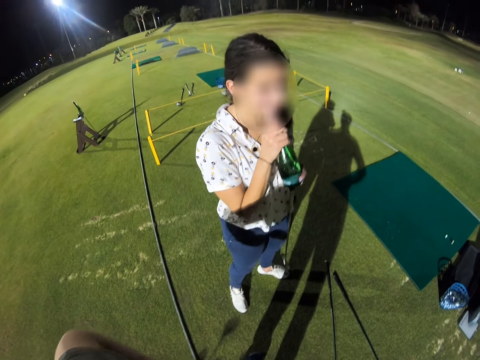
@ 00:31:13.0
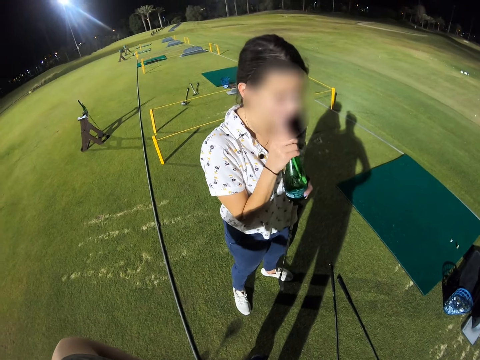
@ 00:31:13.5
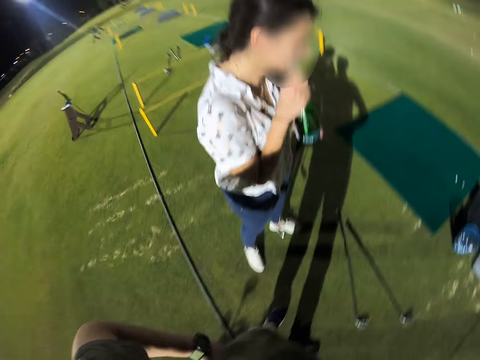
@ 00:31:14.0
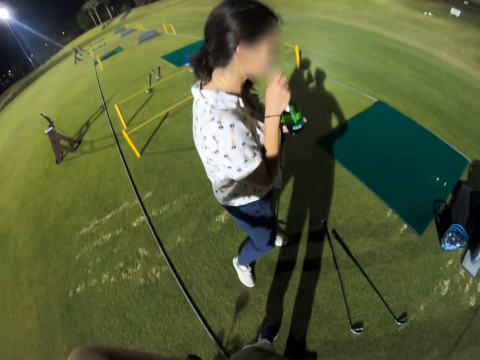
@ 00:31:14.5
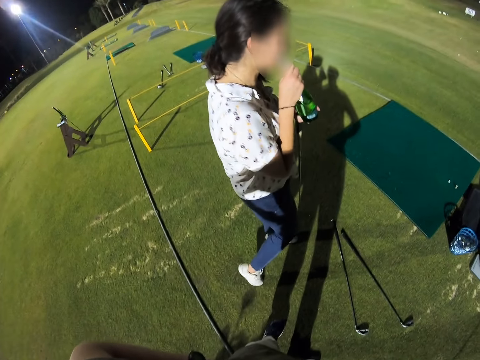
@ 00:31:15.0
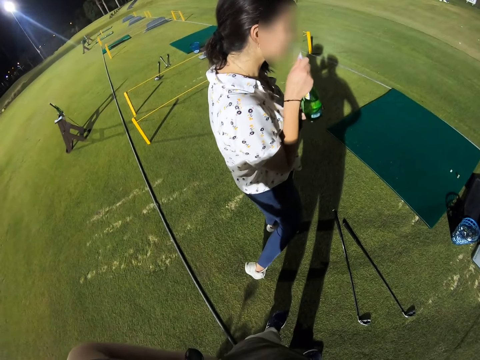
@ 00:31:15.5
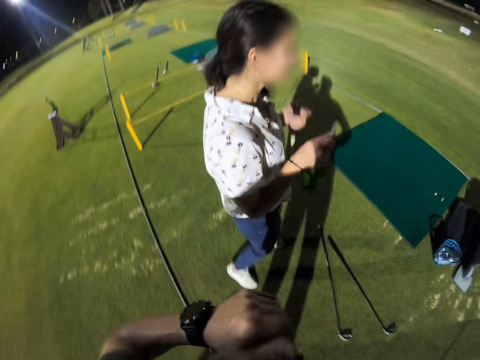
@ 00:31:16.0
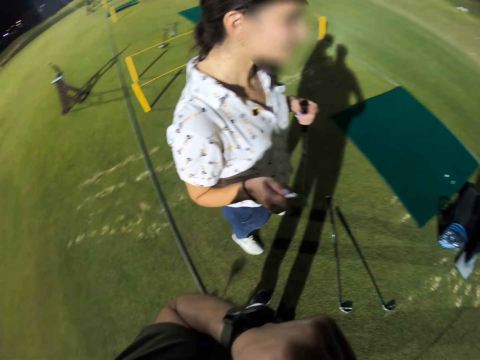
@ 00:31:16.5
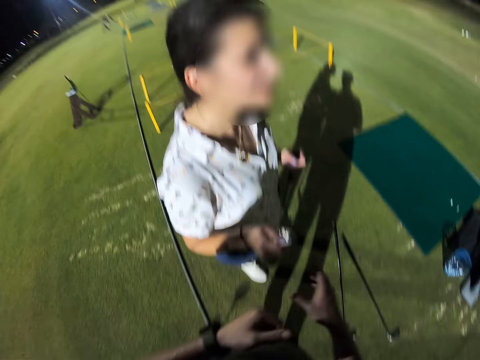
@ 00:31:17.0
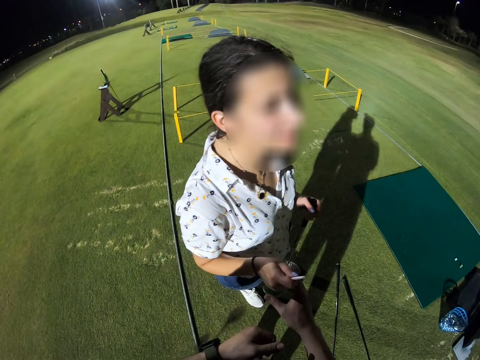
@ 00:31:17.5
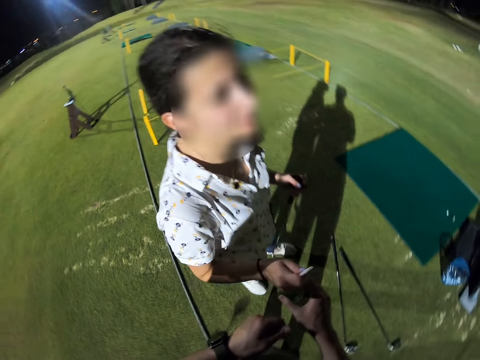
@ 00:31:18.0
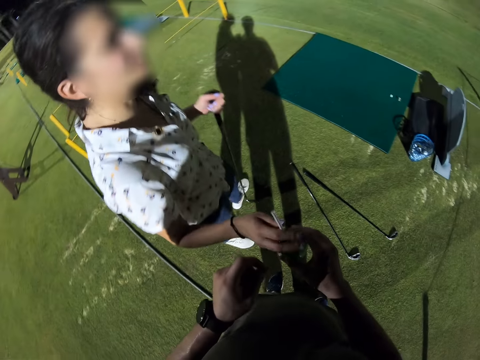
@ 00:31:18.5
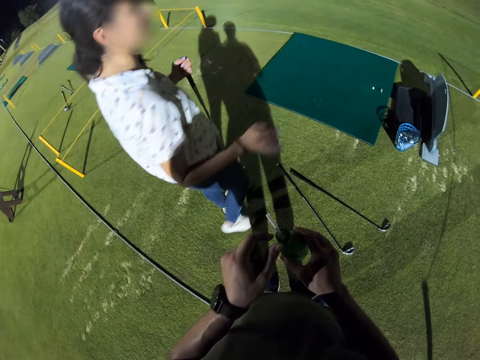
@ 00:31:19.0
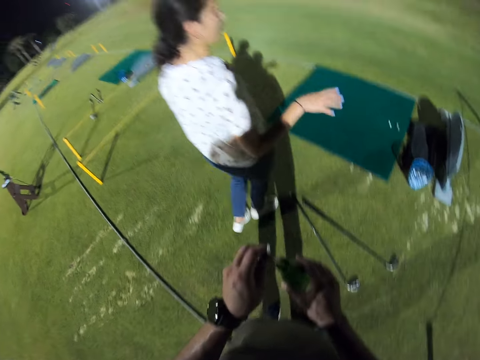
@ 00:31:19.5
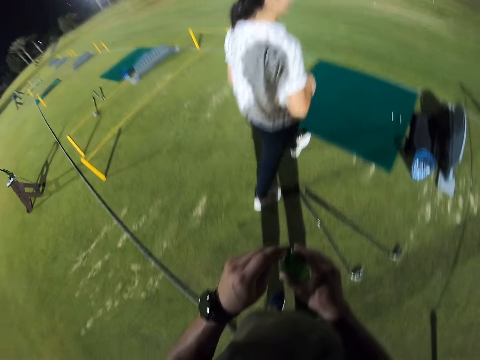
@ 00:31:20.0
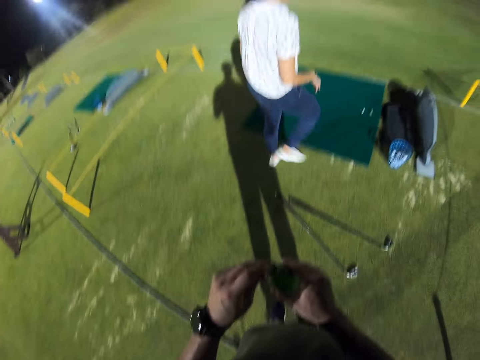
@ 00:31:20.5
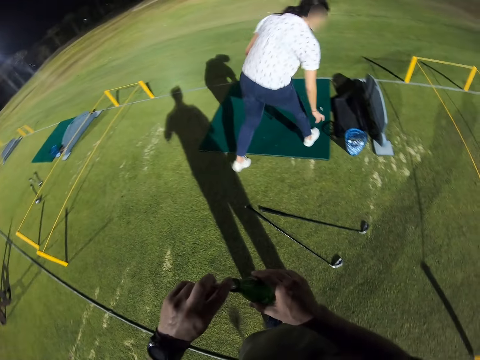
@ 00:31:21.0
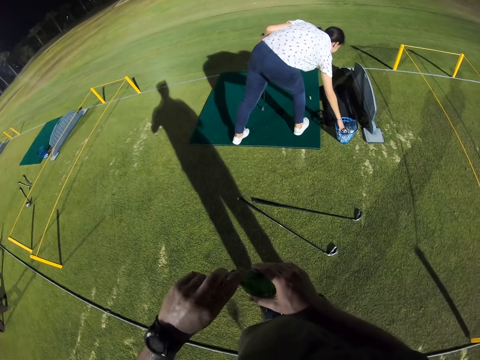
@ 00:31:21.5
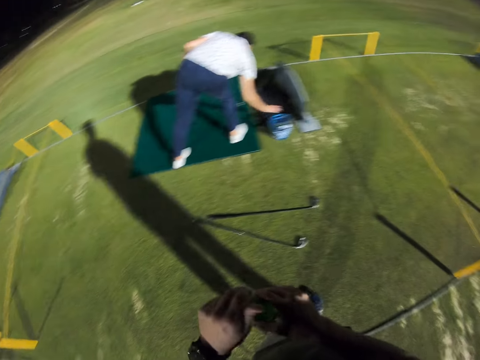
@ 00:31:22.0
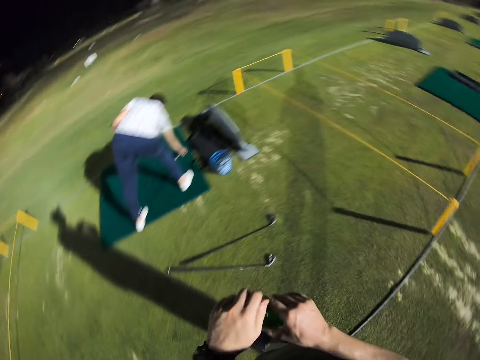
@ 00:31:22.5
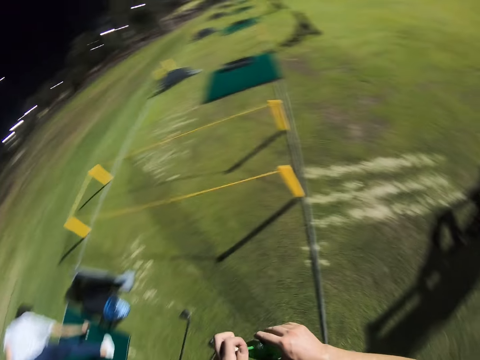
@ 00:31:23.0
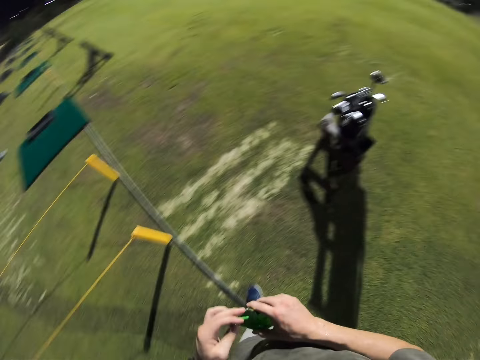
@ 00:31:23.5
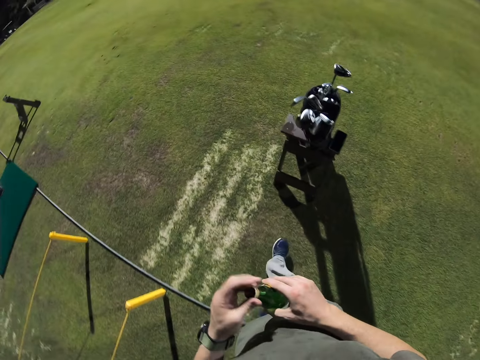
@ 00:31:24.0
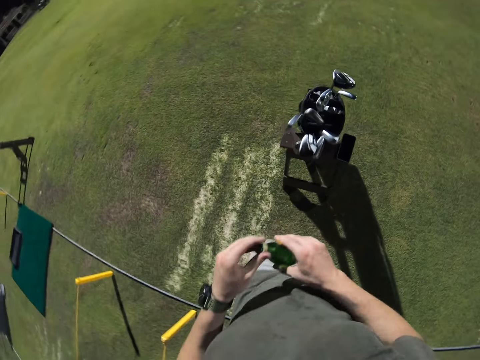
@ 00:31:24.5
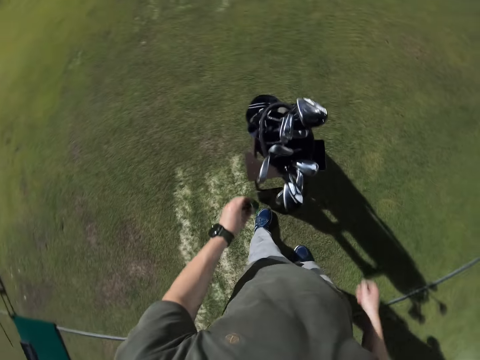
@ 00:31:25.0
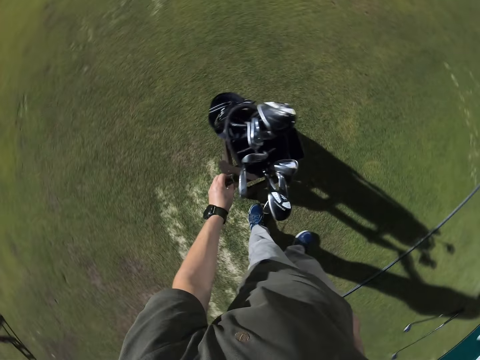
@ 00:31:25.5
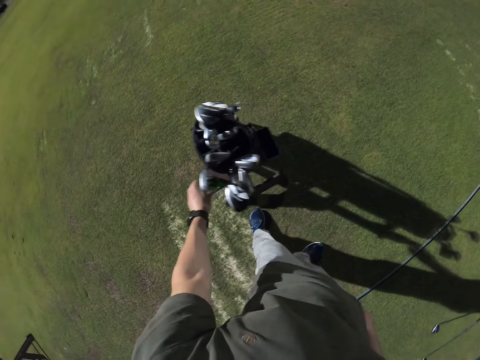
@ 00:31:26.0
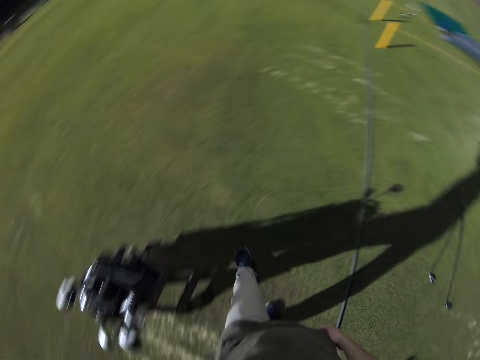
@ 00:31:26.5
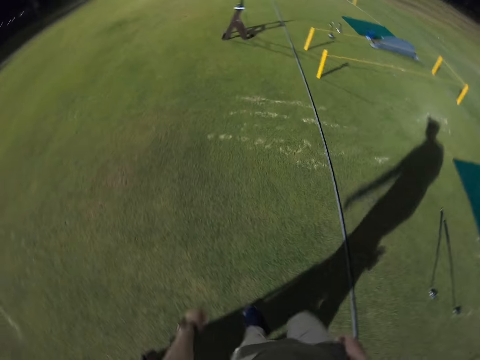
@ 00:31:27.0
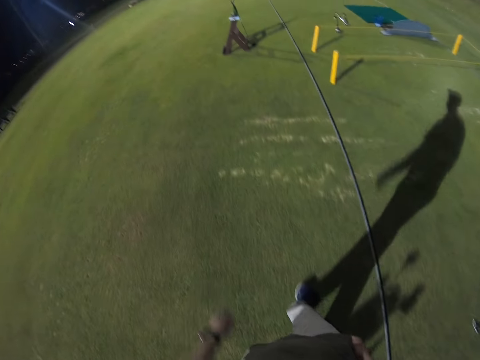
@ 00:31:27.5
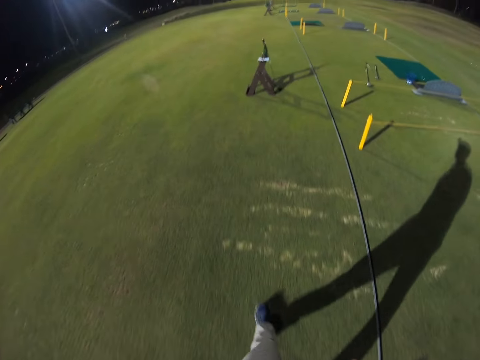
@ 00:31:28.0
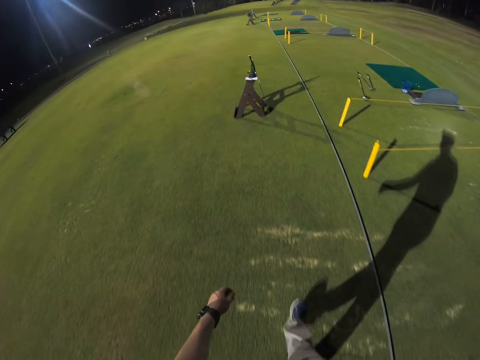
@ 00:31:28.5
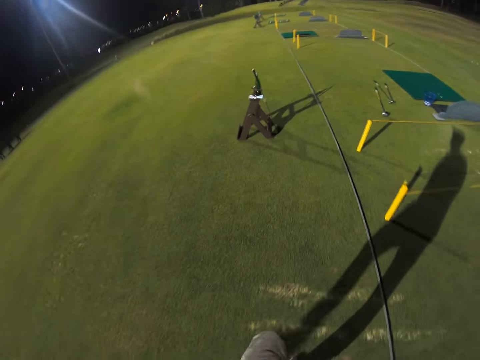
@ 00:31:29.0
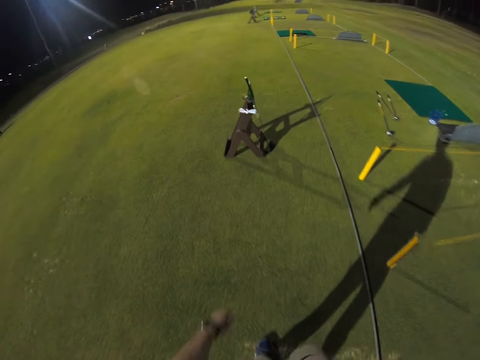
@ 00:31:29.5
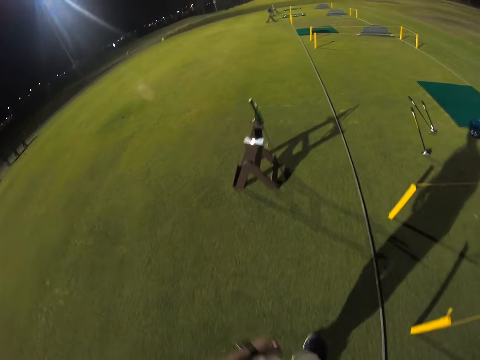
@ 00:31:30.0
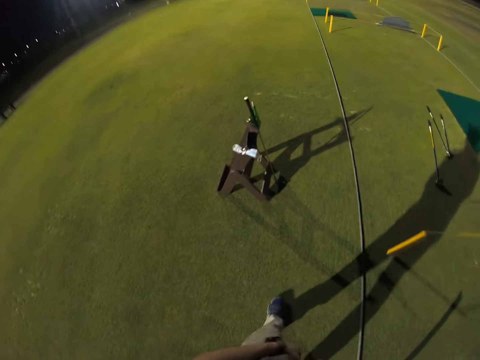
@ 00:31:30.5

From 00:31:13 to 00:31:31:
The lady drinks from the bottle. The lady gives the camera wearer the bottled drink. The lady interacts with the camera wearer. The lady walks around the field. The camera wearer rotates the camera. The lady picks up a golf ball and puts the golf ball on a golf ball stand. The camera wearer walks around the field. They put down the bottle. They walk around the field.

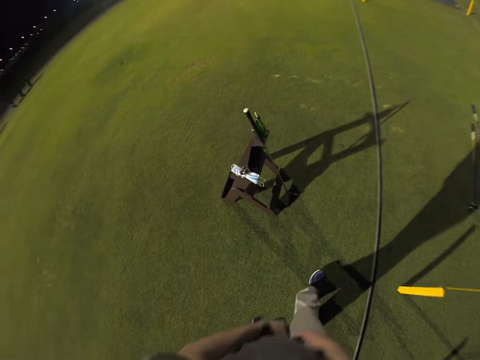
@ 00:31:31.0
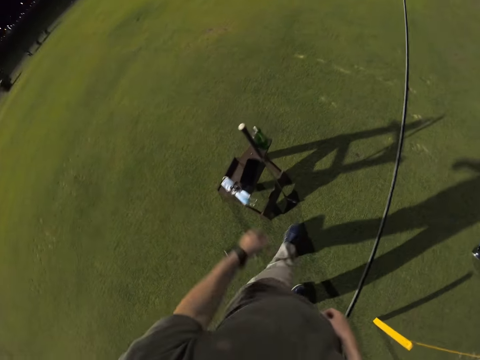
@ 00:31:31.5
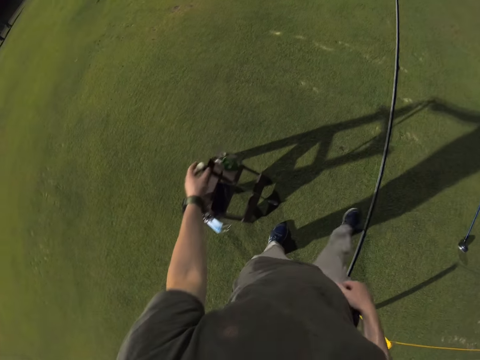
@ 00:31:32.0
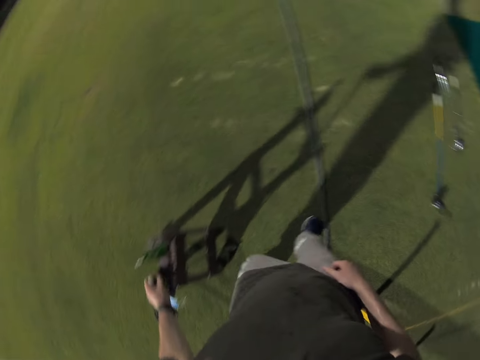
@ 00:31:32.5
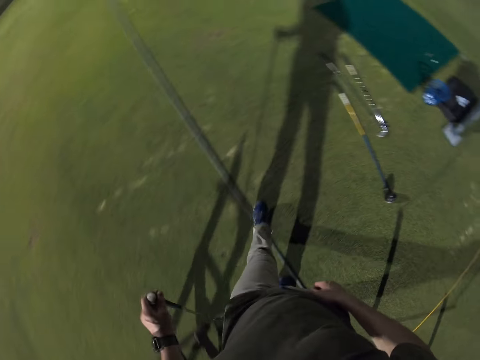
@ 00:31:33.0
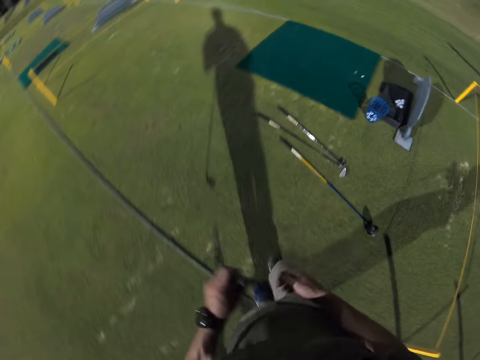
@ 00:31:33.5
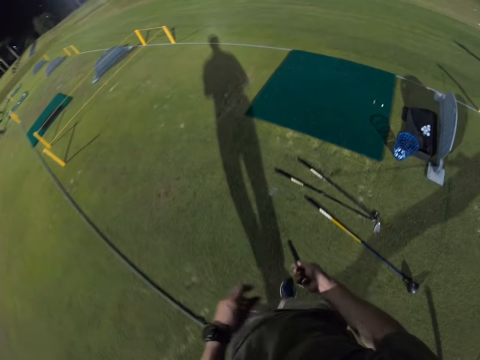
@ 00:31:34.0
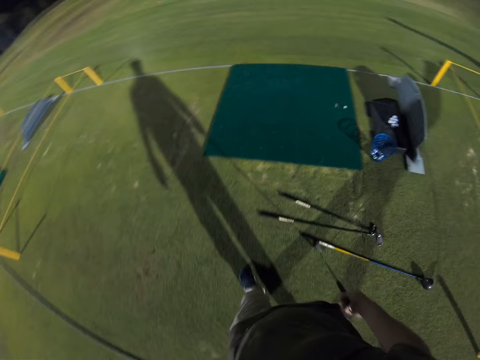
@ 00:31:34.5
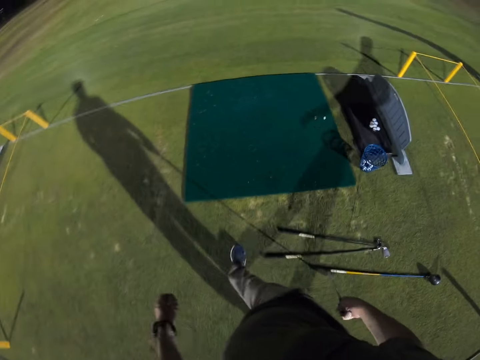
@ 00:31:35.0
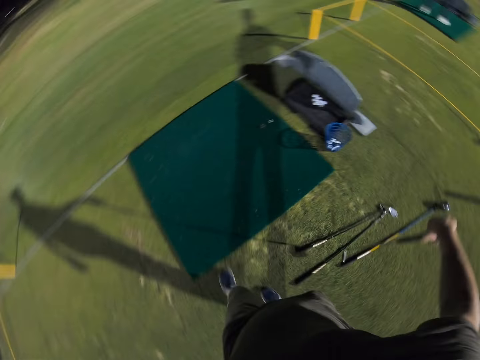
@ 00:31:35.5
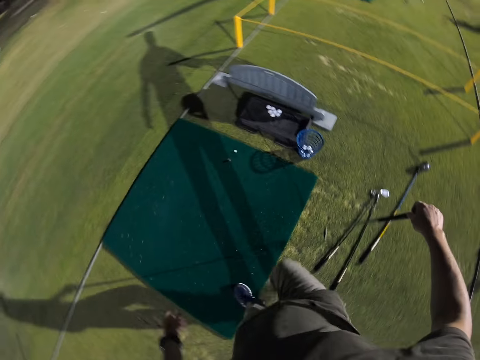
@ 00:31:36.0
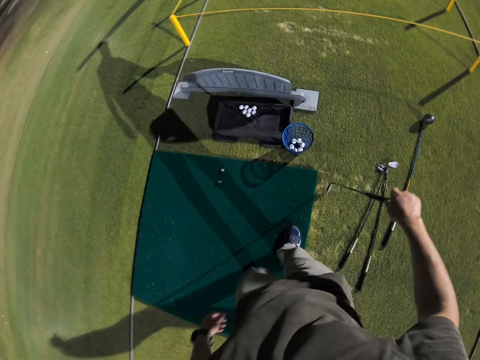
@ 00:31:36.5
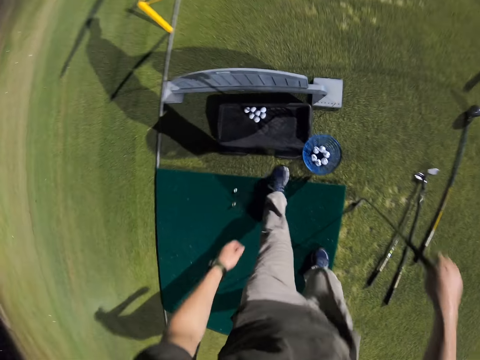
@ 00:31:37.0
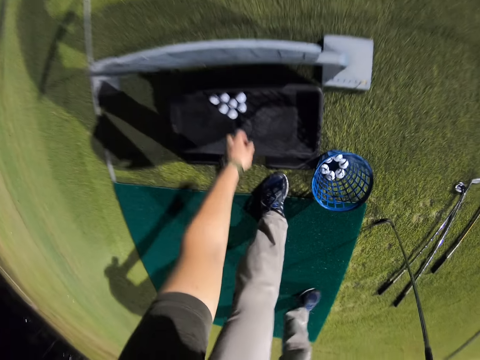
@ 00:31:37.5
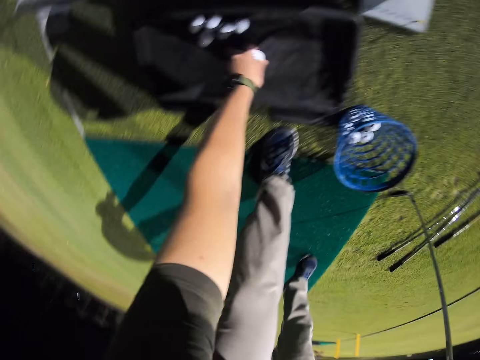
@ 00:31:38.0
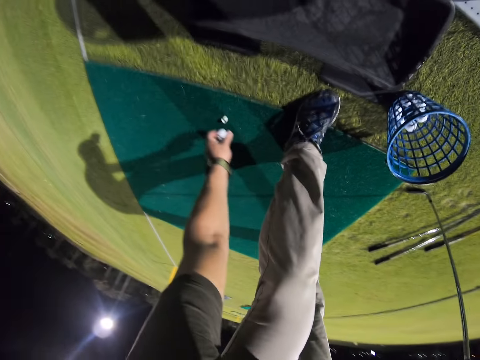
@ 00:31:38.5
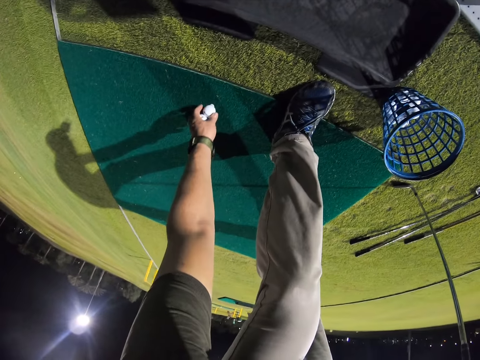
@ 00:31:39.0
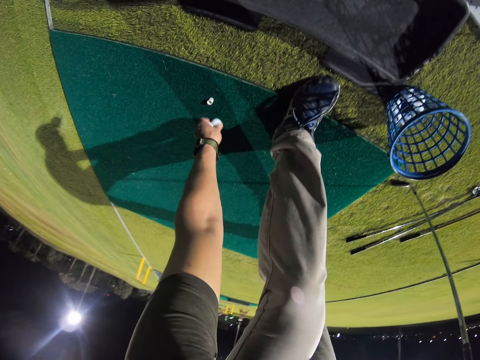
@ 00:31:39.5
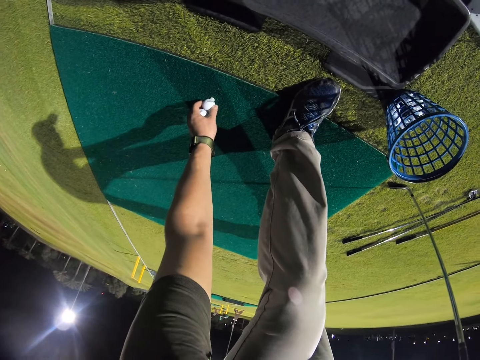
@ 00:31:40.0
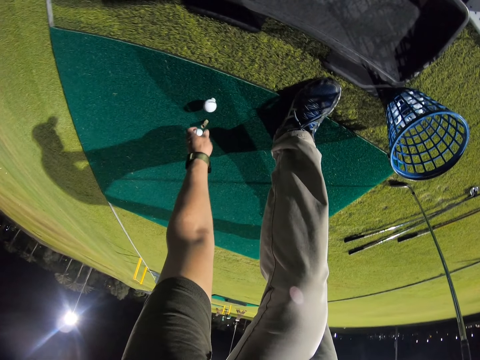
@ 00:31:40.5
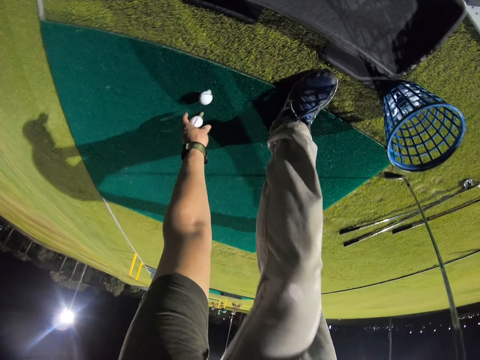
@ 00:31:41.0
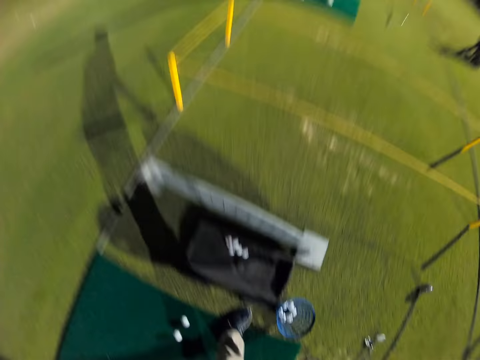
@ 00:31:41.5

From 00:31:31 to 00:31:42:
The camera wearer picks up a putter. They walk around the field. They pick up a golf ball. They put the golf ball on a golf ball stand. They adjust the golf ball on the ground.
